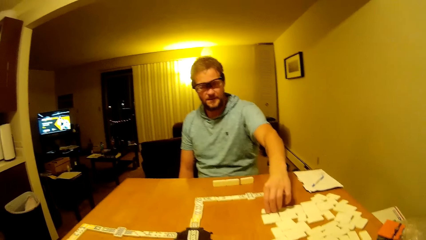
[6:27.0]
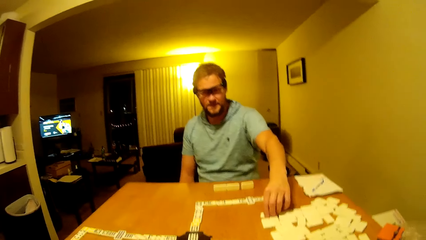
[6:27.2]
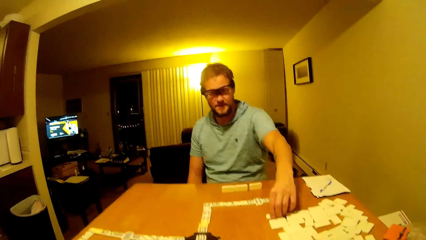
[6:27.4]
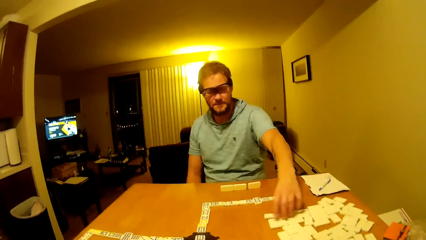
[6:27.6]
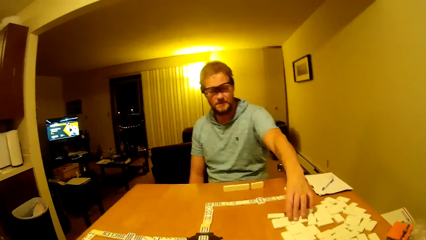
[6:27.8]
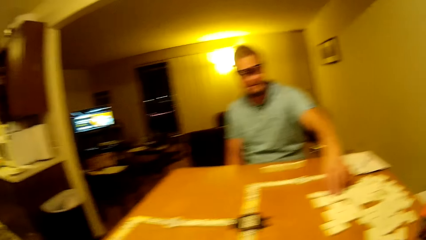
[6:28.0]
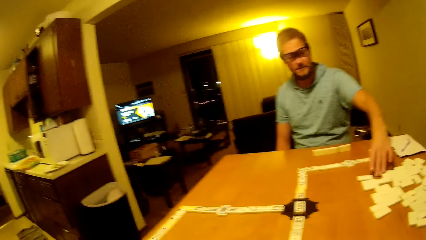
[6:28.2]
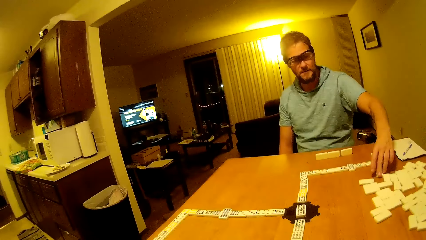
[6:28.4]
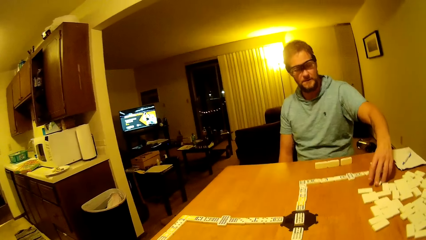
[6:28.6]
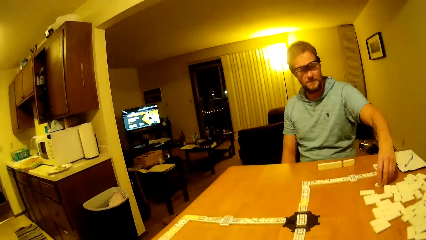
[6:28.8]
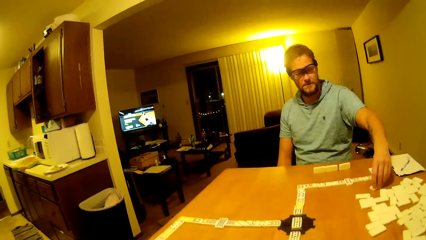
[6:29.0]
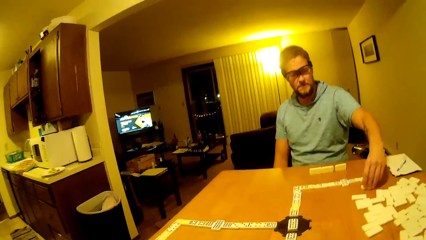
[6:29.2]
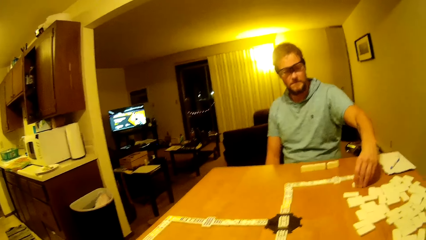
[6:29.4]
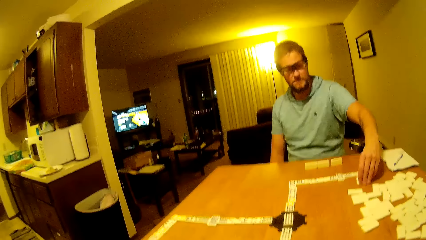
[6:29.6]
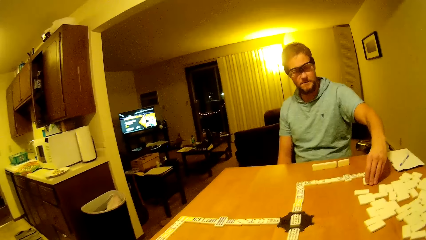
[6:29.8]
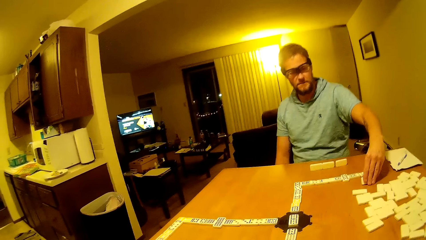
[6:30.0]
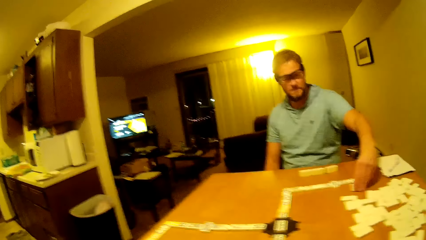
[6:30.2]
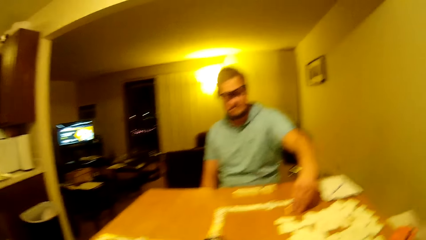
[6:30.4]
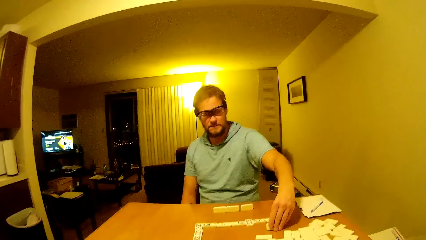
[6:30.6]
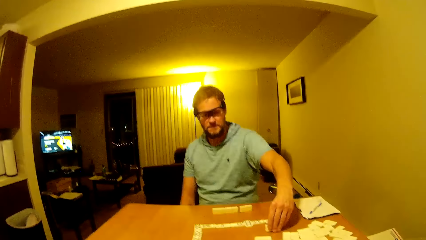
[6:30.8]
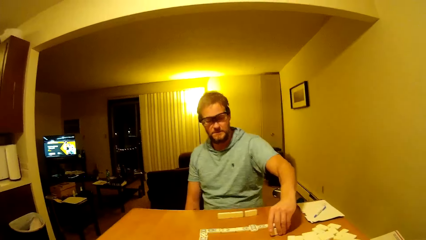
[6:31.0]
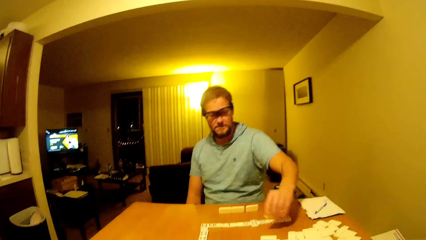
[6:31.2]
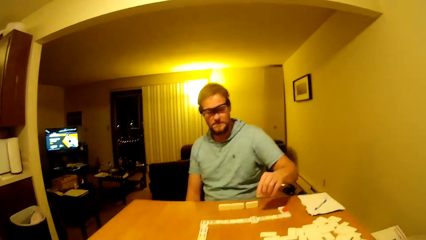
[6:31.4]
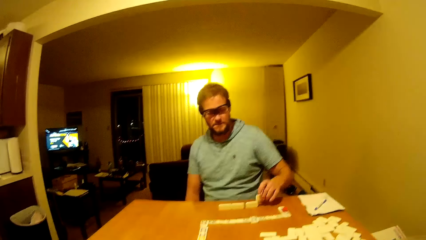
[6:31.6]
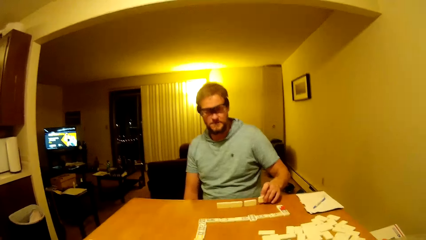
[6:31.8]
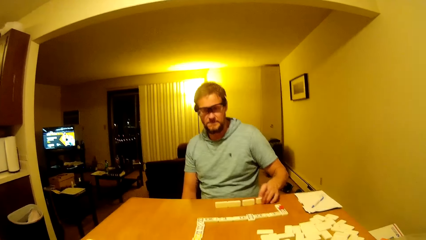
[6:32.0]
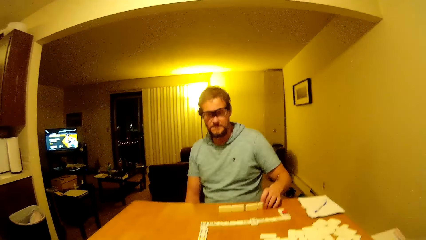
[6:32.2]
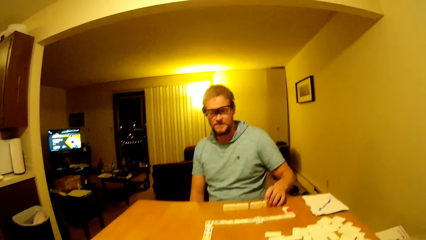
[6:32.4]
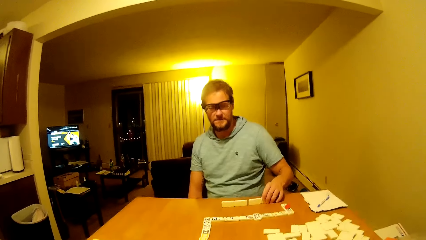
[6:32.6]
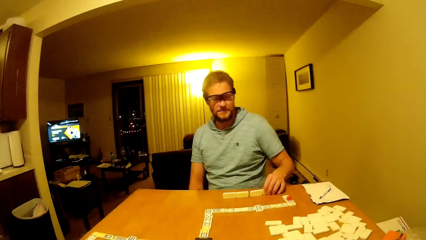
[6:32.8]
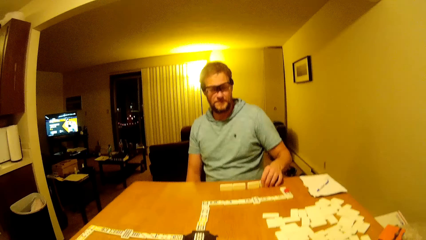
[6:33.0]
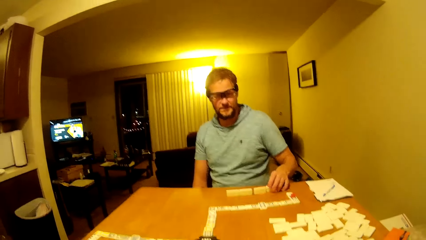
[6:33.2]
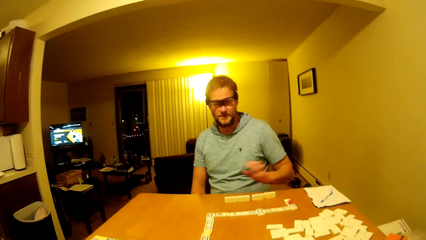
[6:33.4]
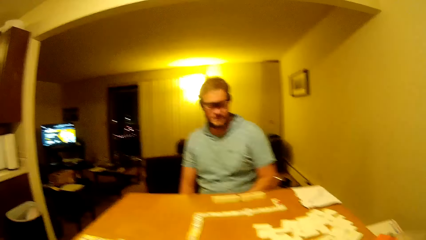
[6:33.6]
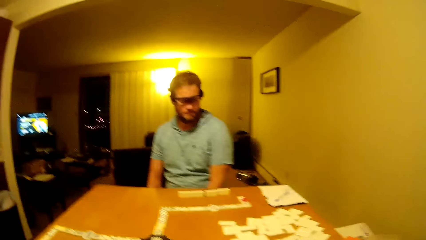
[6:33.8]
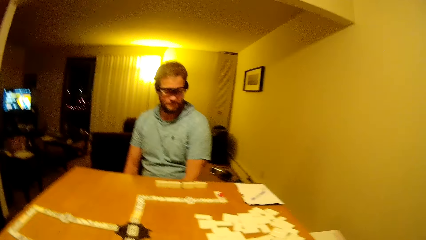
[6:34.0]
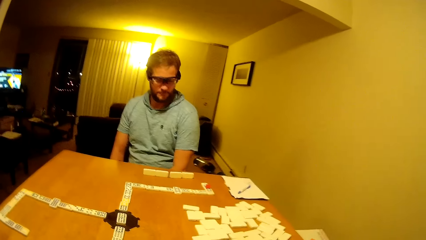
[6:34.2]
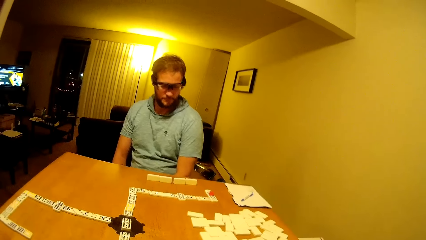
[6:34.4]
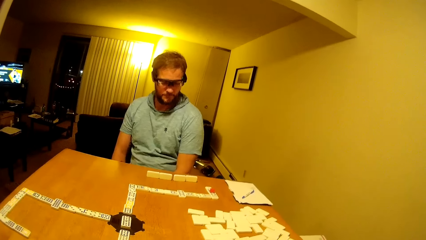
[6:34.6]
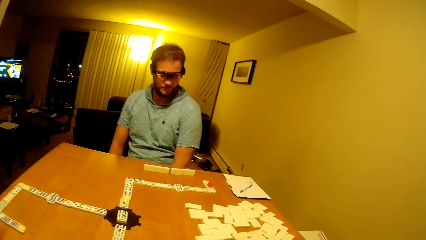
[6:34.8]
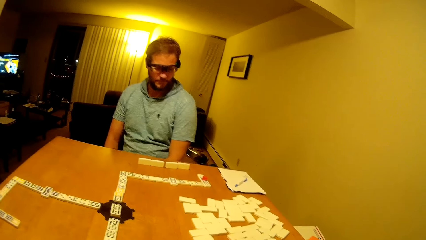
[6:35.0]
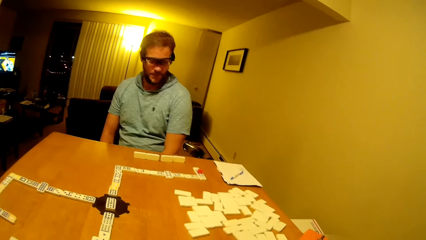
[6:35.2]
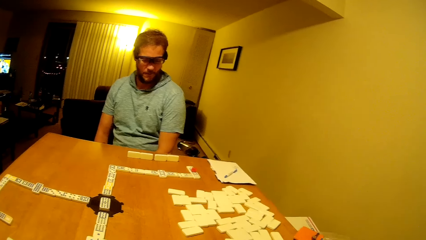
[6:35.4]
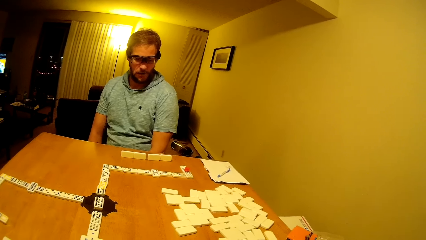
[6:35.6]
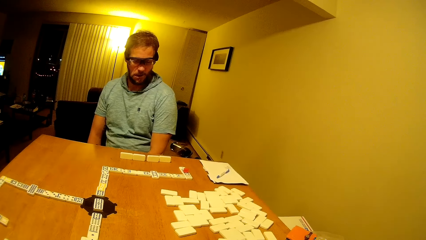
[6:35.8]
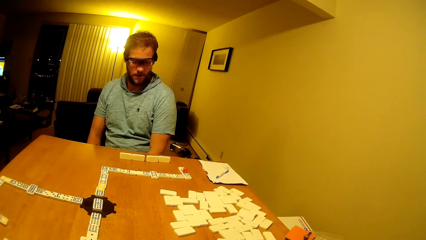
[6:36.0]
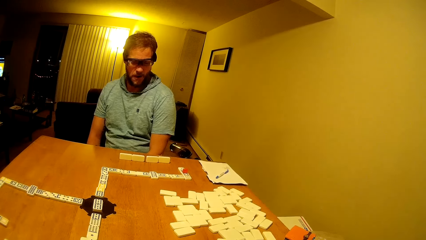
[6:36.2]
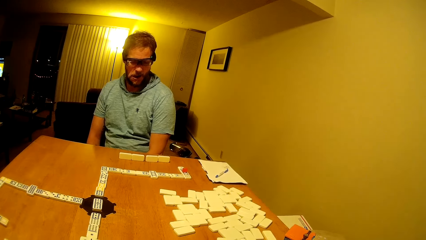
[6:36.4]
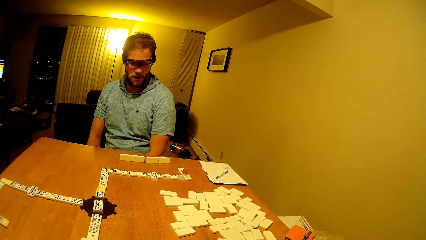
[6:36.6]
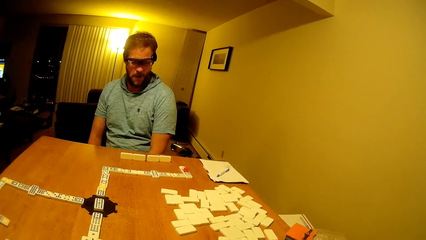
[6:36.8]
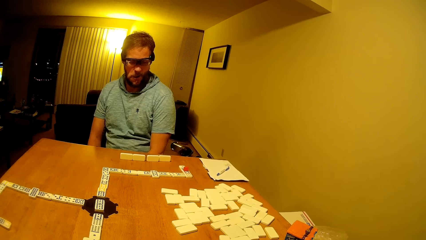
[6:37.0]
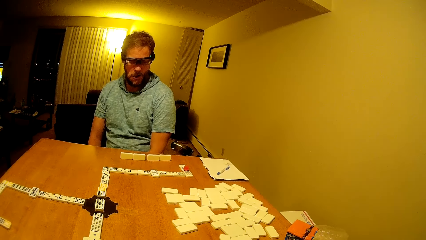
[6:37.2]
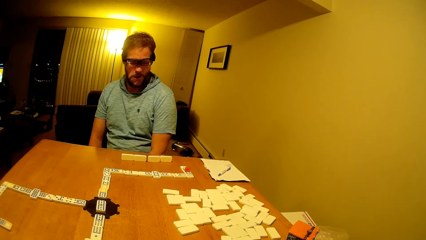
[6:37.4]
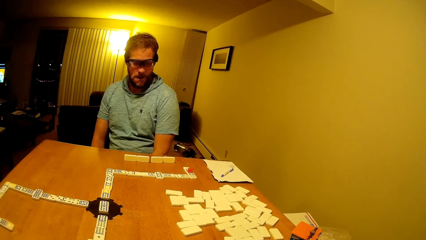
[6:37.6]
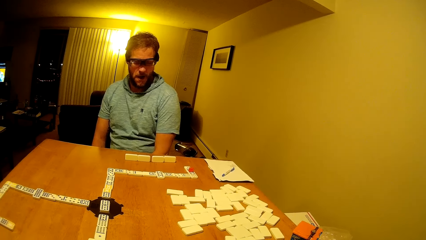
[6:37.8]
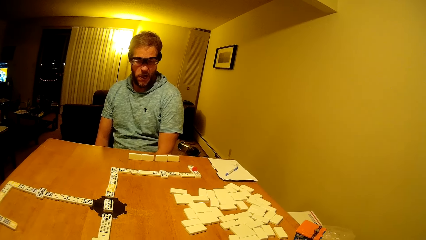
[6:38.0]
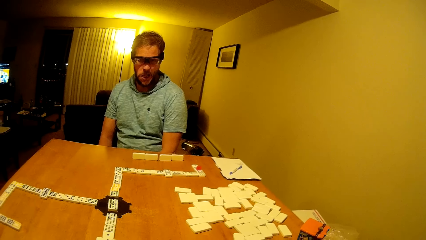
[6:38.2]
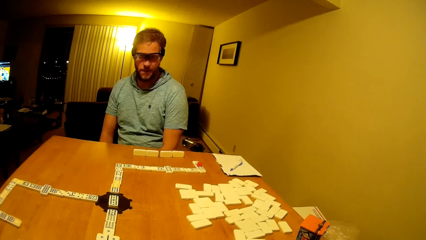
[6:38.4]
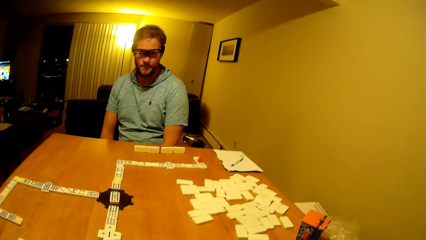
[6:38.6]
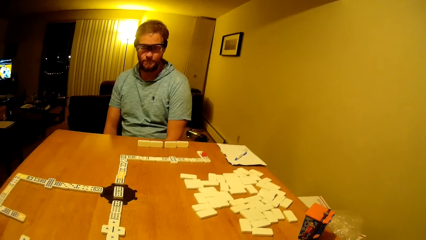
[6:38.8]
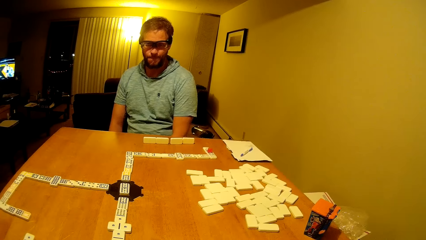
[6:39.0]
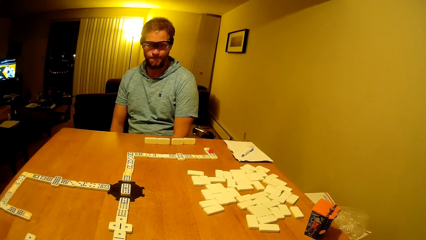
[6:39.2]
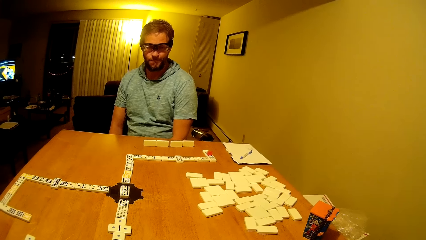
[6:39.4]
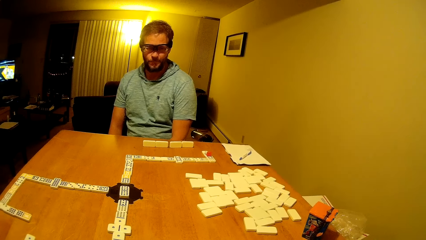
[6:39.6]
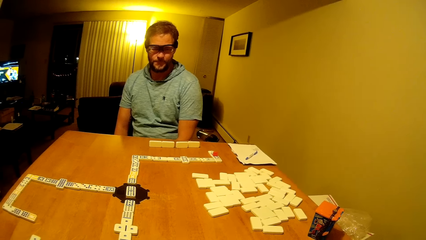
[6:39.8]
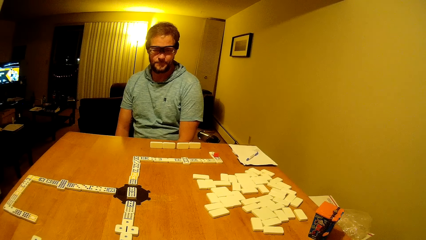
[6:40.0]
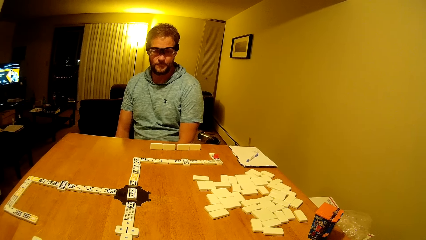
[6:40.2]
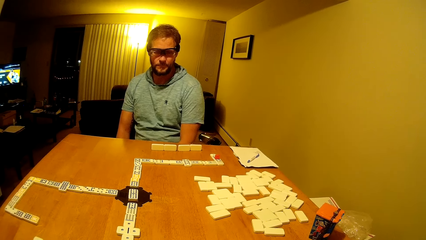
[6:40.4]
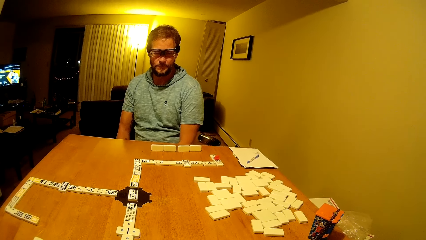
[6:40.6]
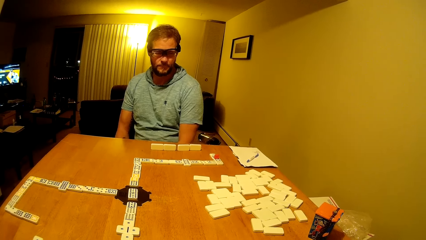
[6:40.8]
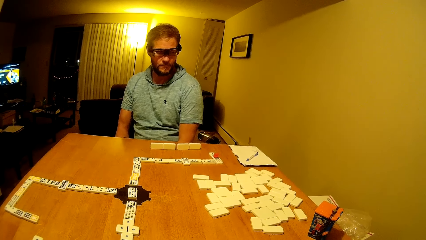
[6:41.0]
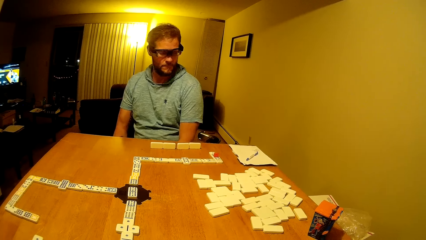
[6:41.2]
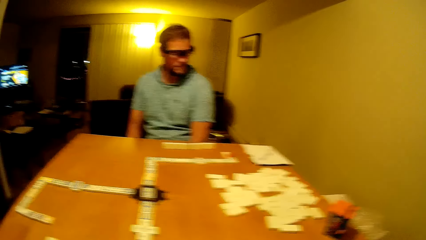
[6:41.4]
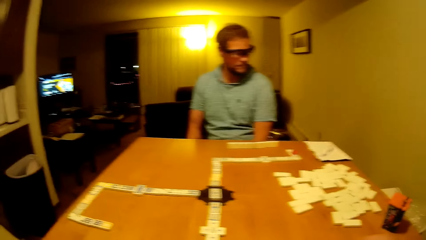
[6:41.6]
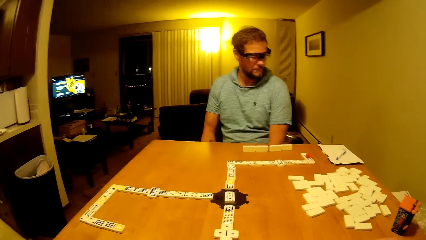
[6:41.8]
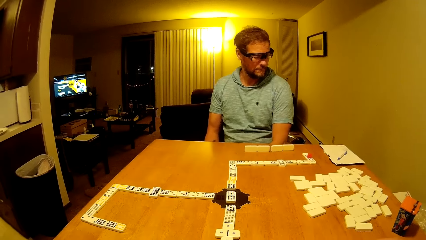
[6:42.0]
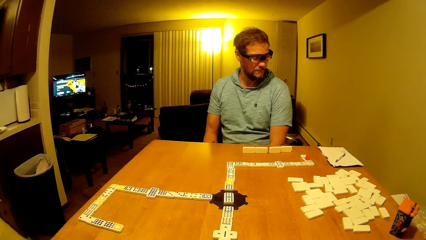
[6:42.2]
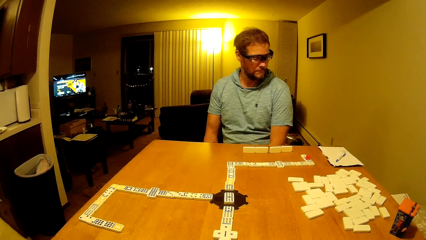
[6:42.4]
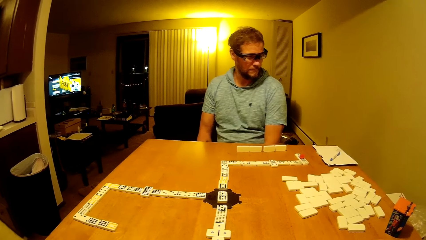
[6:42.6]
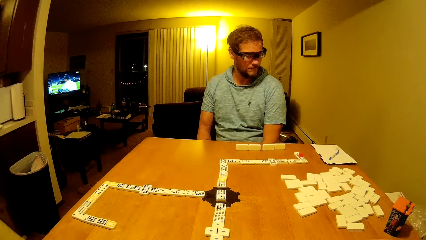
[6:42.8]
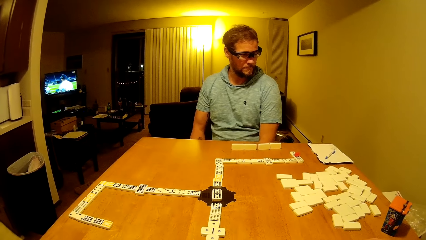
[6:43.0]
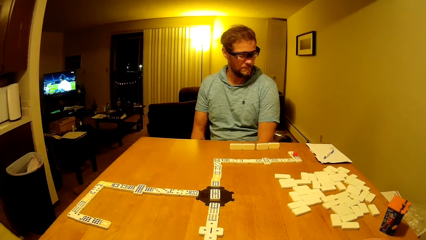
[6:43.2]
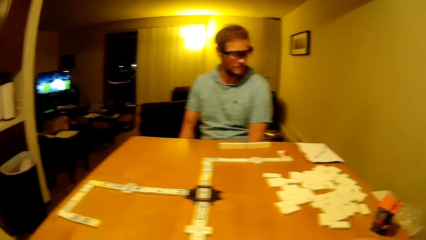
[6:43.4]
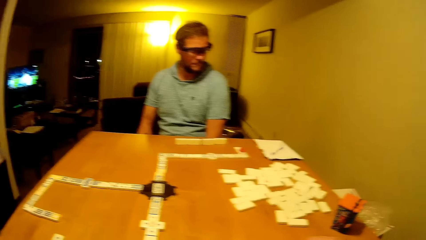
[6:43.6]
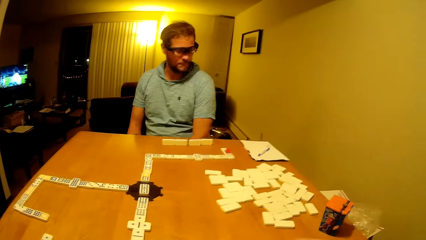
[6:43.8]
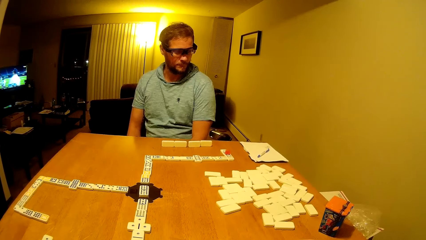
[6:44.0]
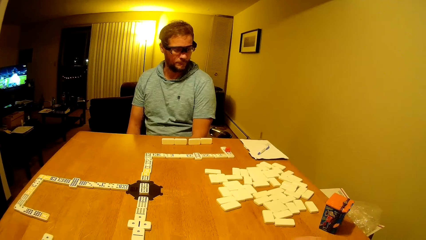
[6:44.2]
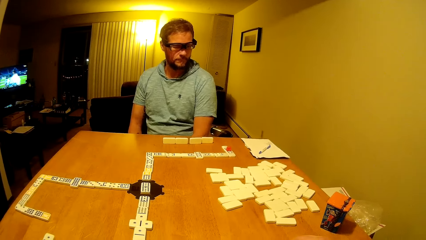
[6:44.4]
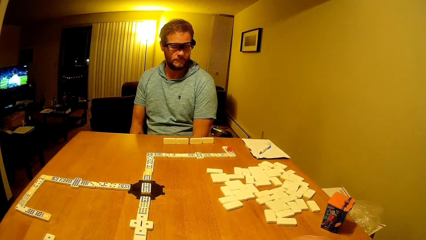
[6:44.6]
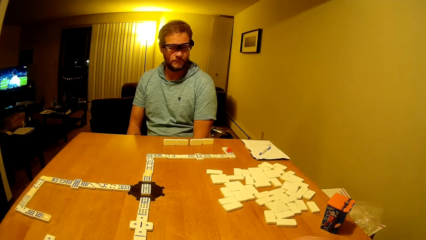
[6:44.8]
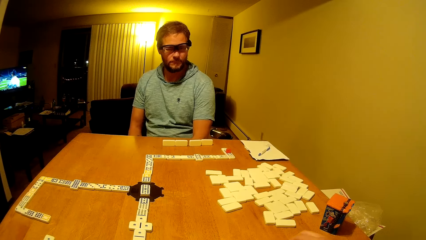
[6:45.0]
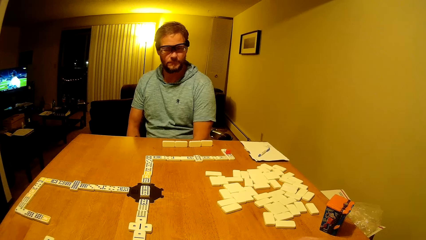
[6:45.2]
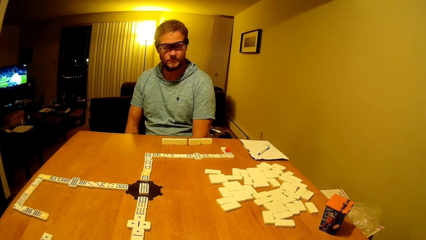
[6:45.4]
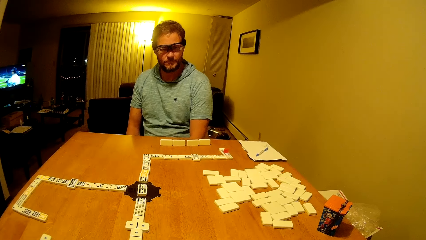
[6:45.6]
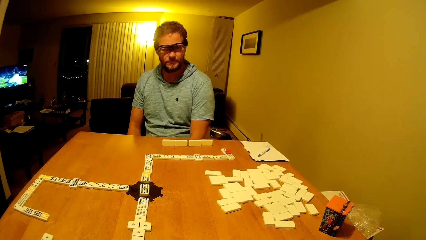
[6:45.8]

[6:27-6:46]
A man drags the pai gow tile. He picks up the pai gow tile and places the pai gow tile on the table. He puts the hands down. The camera wearer looks on the table. The man moves the hands.
